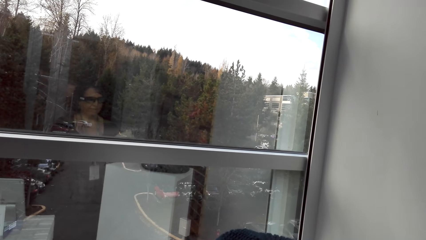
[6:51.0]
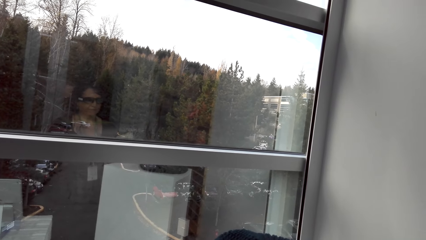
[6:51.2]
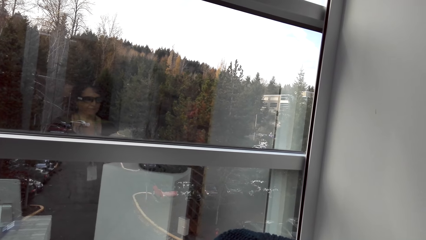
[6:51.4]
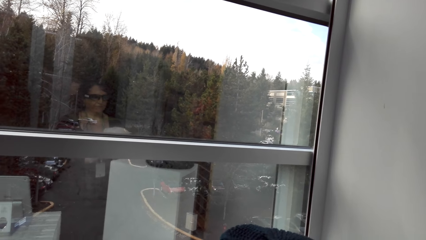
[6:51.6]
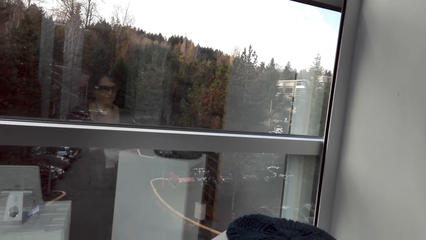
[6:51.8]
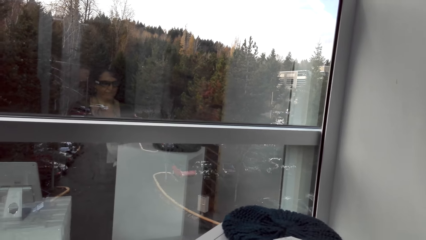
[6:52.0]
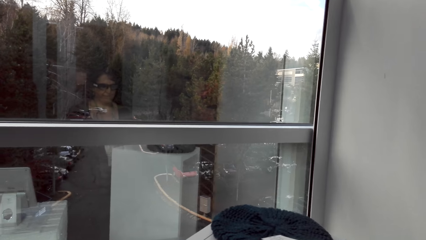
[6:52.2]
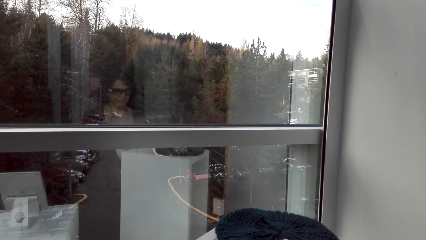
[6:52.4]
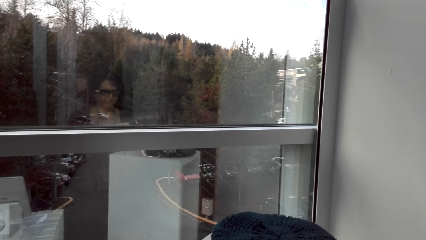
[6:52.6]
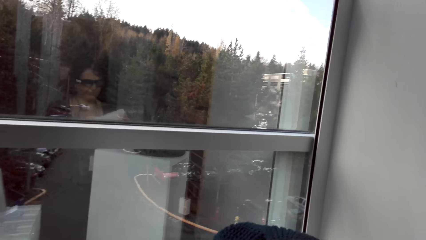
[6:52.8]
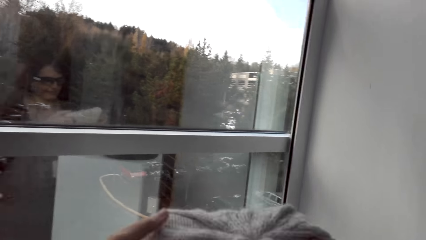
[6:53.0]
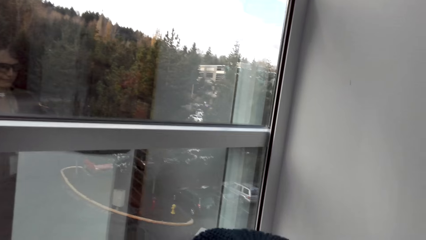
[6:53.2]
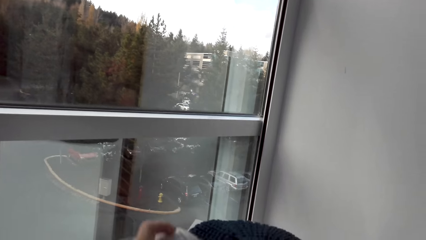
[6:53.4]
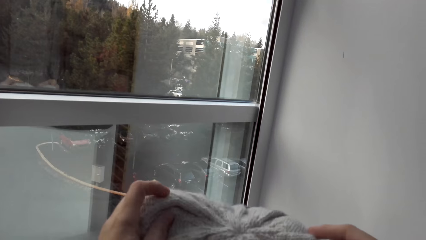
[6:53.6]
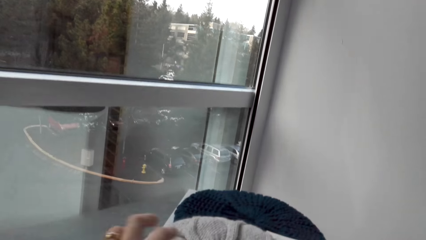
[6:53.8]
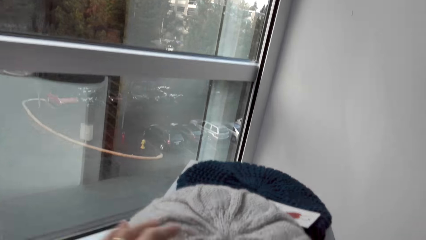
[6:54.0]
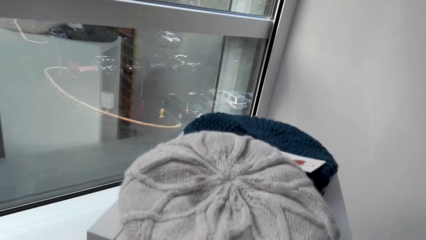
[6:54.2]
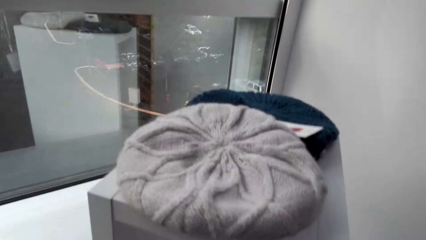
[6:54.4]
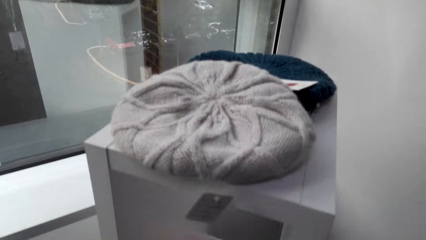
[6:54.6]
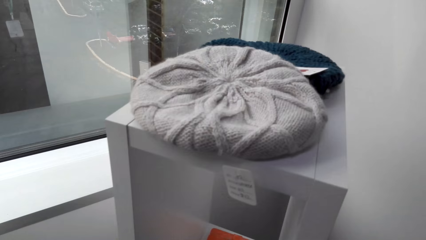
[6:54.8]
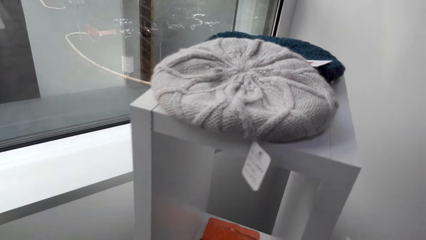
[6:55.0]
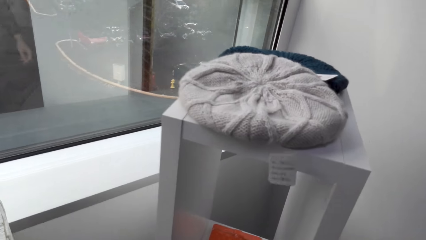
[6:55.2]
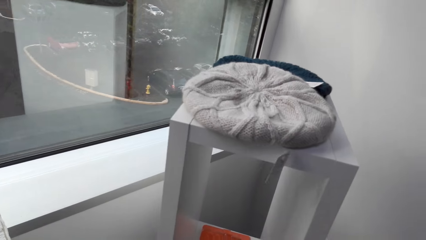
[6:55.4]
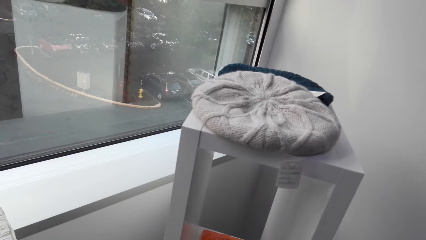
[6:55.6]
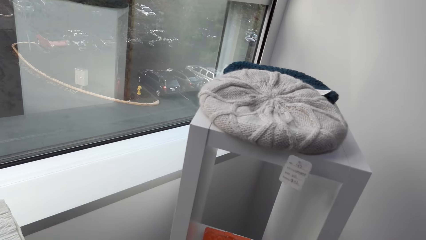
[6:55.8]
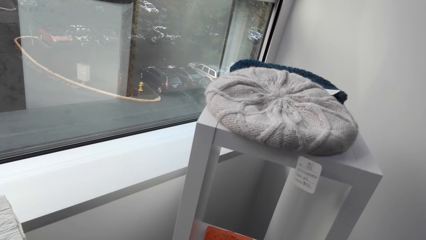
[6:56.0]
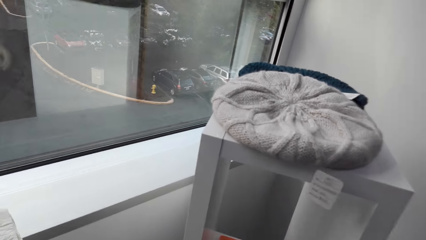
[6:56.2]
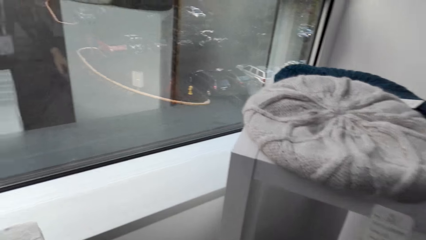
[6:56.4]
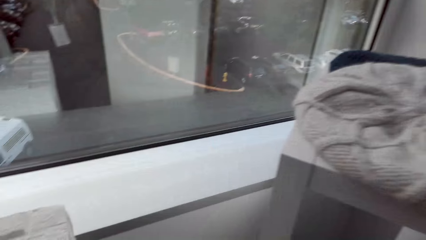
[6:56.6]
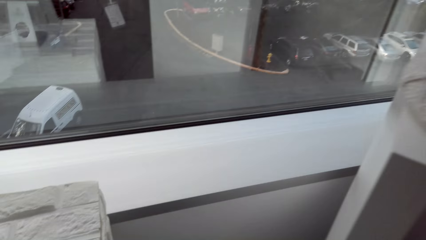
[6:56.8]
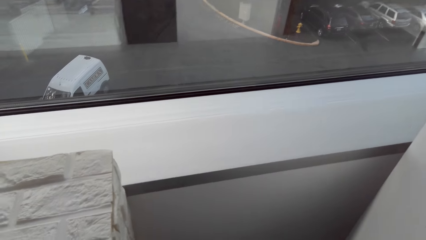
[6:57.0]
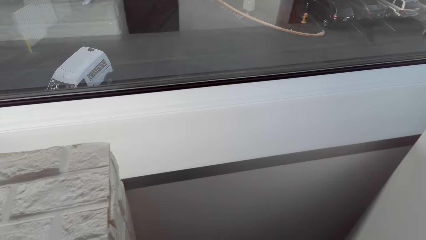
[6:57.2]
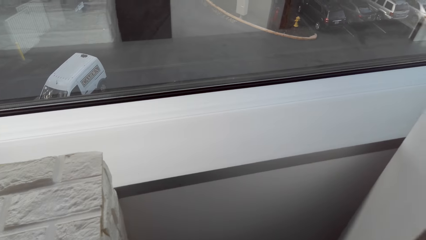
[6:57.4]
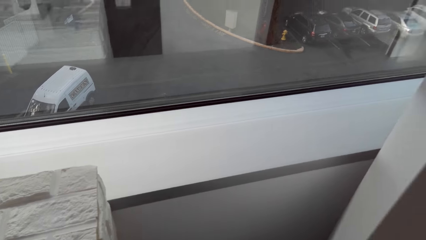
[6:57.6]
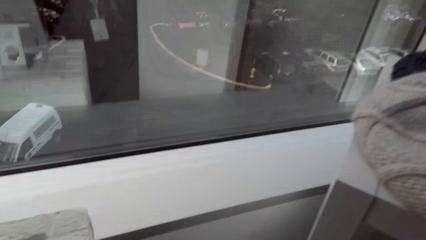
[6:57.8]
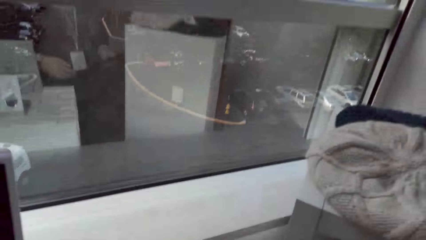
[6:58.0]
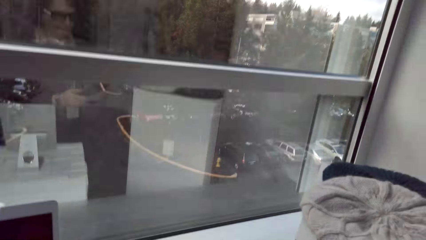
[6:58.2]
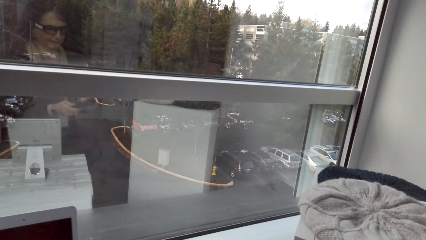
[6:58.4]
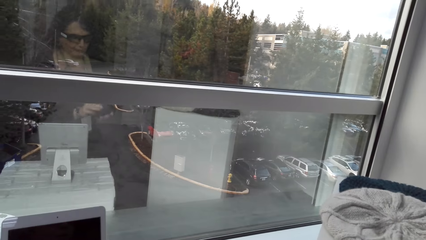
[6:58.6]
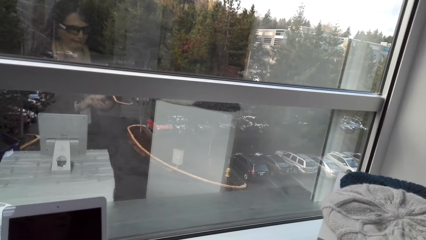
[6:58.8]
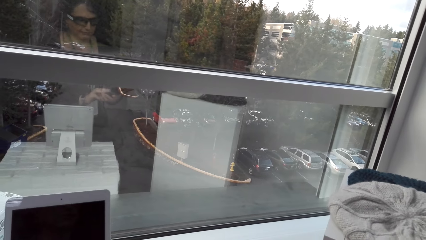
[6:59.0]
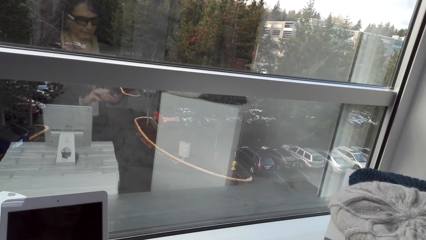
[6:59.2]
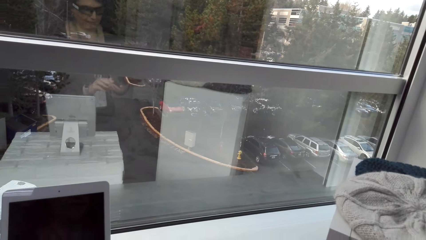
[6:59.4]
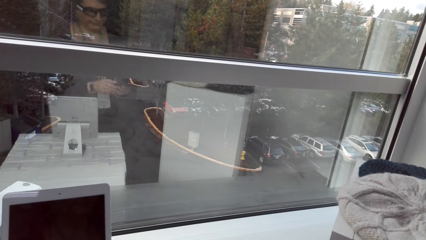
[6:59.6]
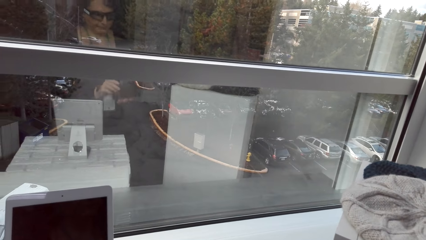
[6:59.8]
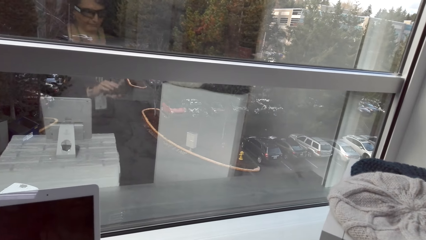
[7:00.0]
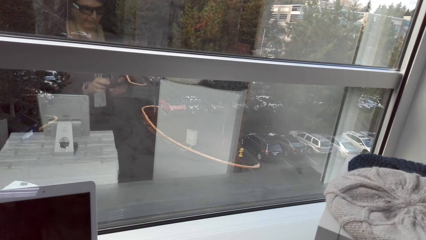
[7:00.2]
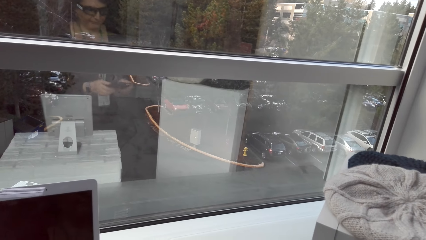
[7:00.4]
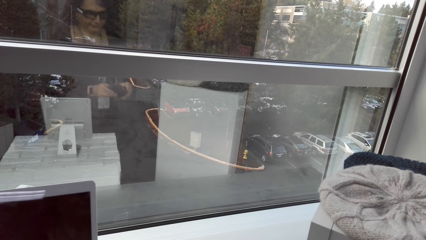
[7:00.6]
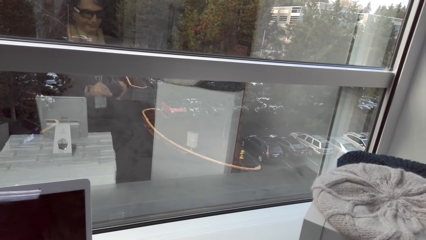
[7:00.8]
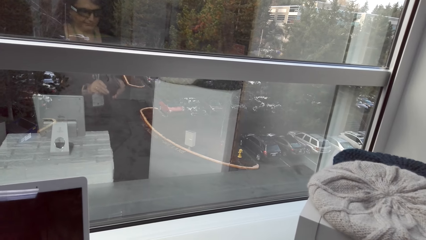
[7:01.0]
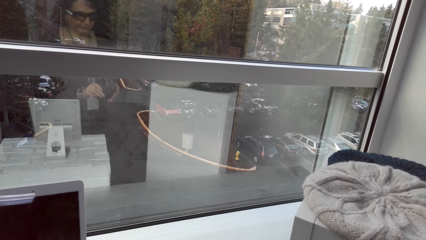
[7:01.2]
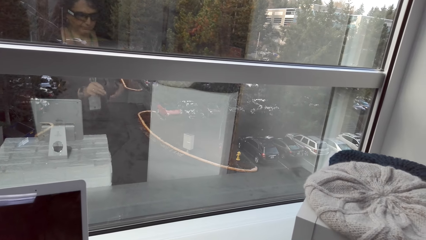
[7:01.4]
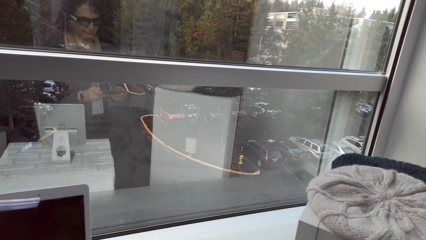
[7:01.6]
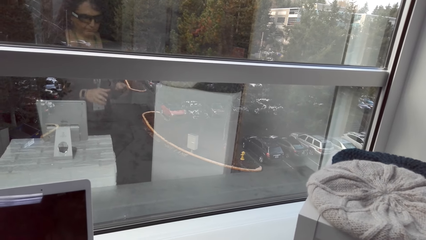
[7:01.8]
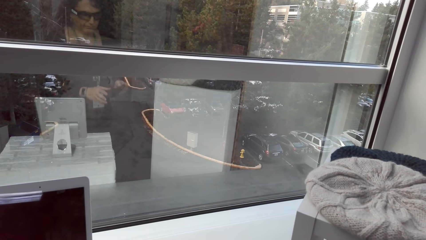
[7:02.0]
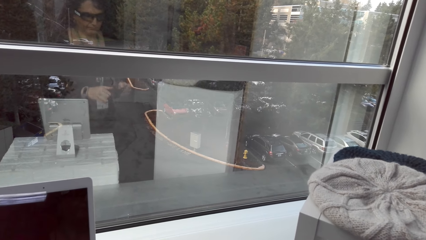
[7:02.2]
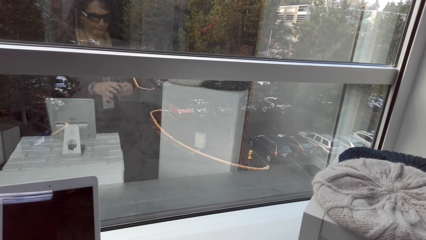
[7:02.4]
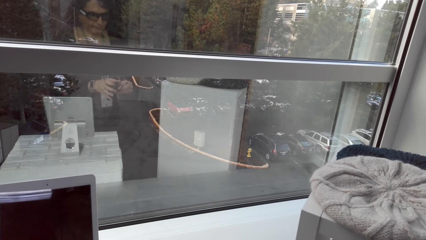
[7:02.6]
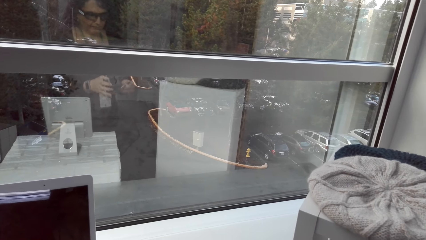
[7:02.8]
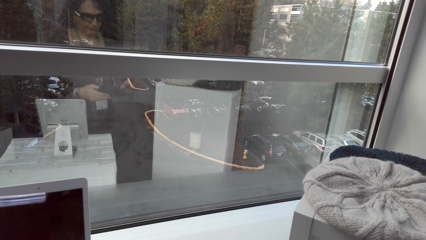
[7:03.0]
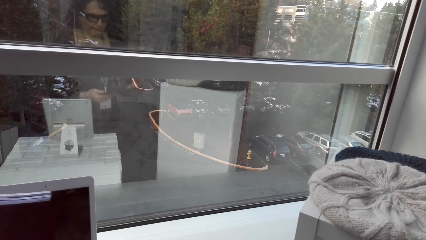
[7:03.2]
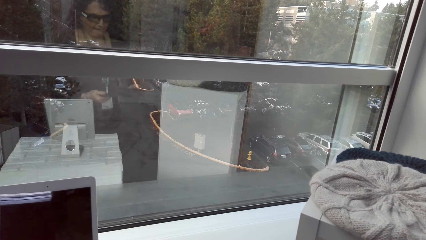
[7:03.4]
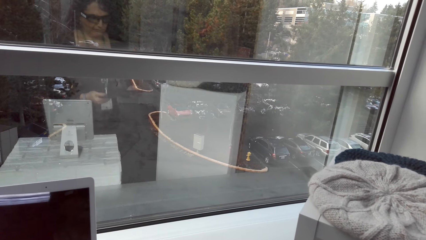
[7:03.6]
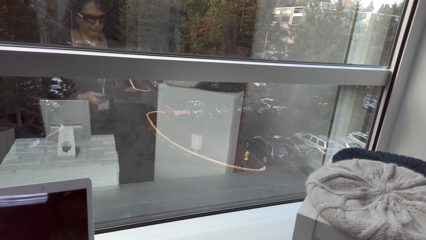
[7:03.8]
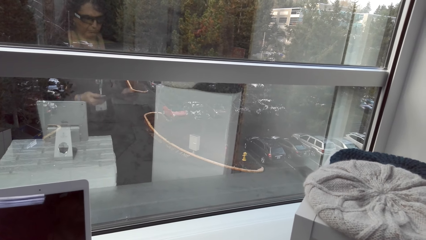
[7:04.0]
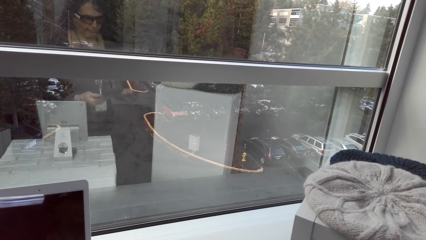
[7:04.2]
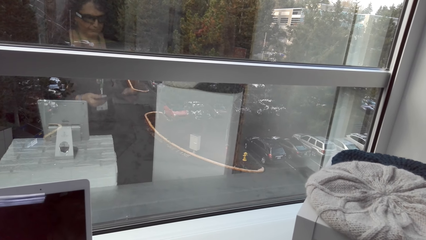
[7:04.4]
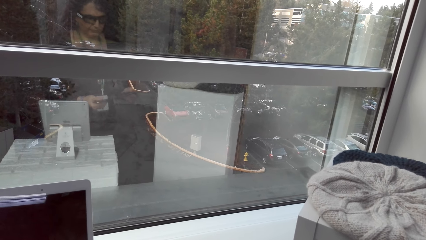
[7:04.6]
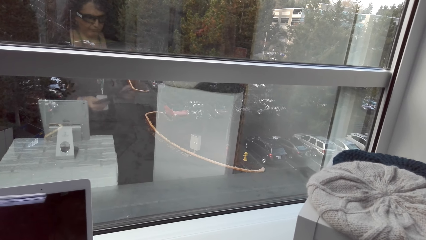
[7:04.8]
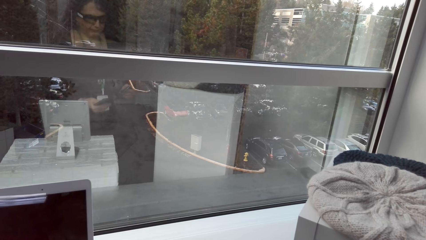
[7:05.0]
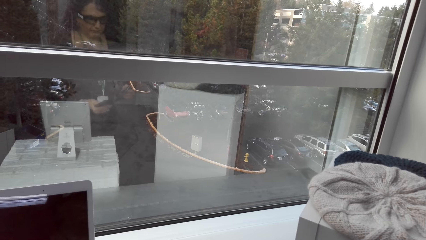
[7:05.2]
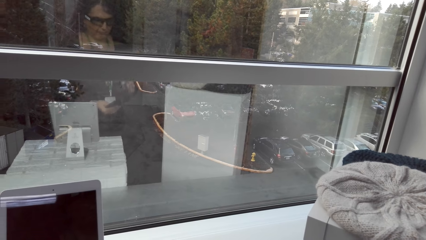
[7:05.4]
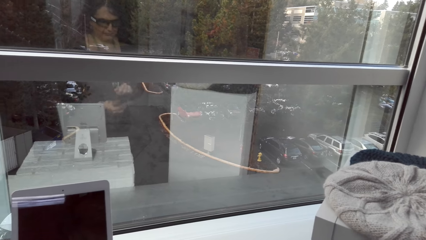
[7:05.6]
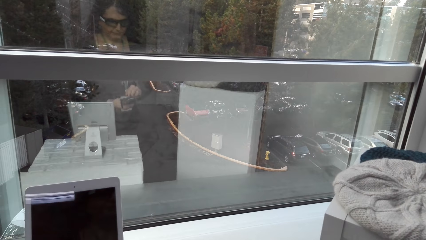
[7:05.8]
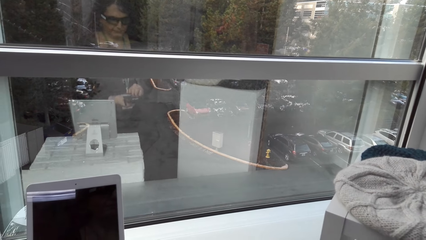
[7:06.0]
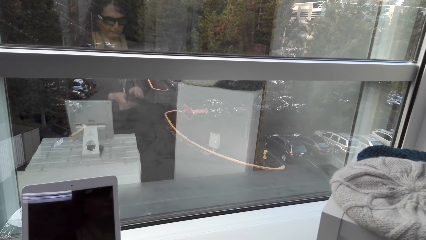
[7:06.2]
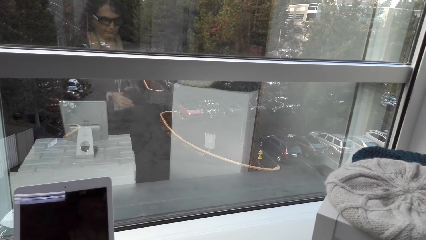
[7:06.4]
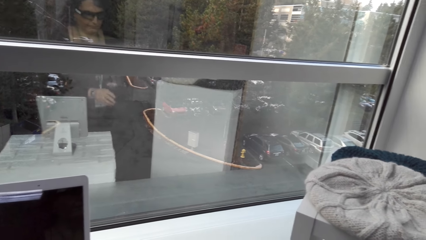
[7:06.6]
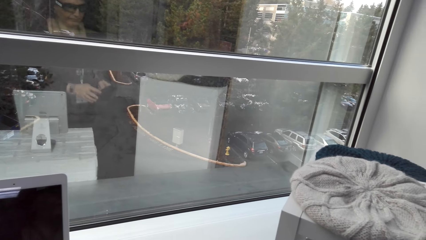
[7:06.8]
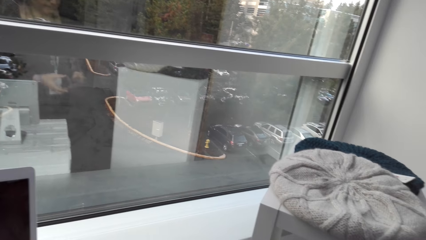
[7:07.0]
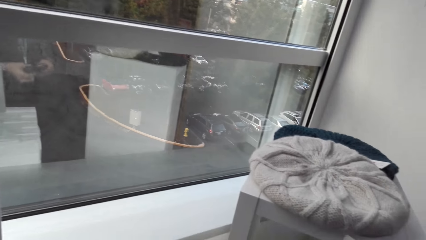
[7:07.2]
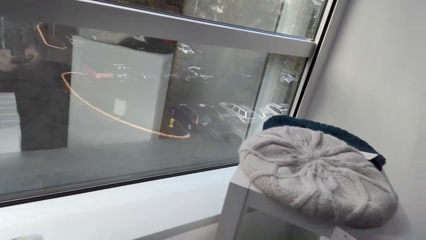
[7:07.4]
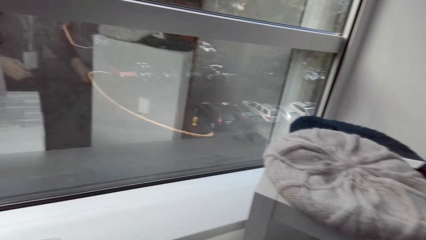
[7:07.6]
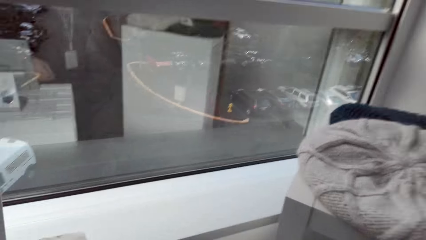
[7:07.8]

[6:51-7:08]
The camera wearer puts the hat on the cabinet. They return the cape. They bend down. They adjust something.
